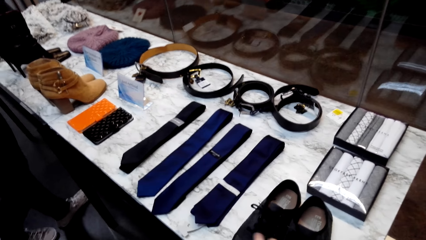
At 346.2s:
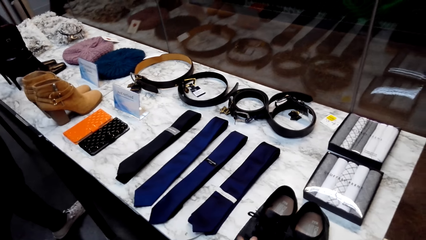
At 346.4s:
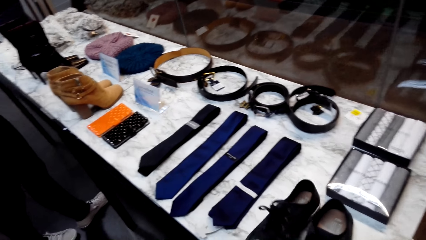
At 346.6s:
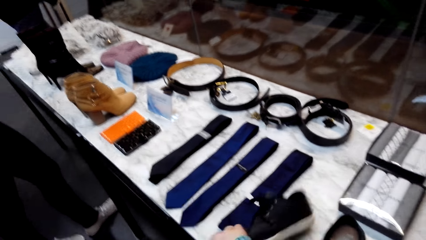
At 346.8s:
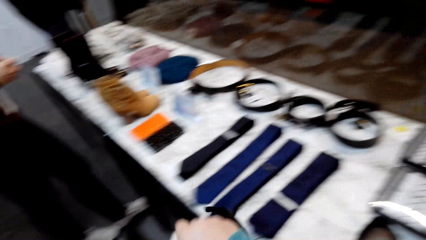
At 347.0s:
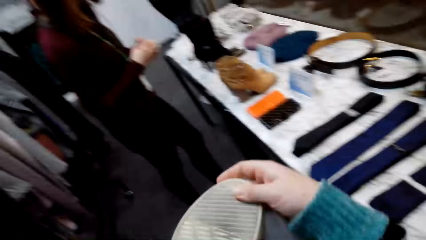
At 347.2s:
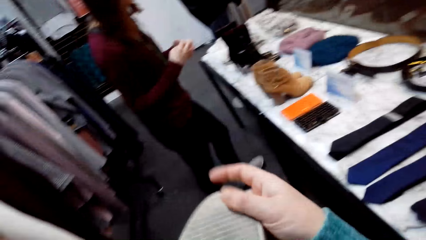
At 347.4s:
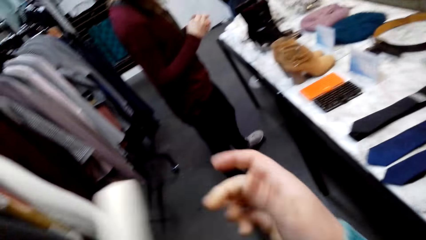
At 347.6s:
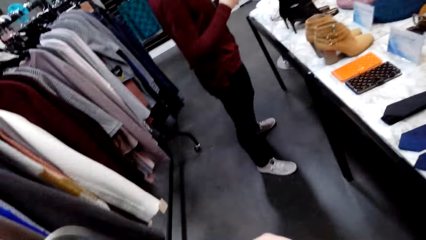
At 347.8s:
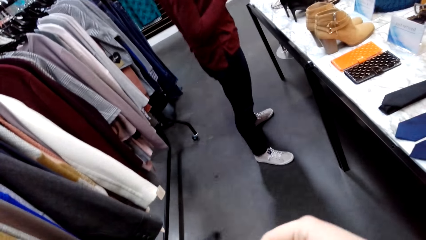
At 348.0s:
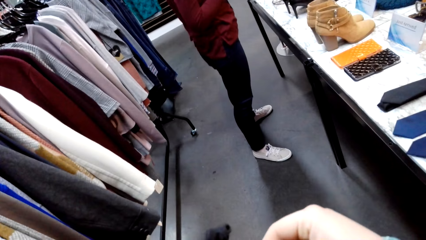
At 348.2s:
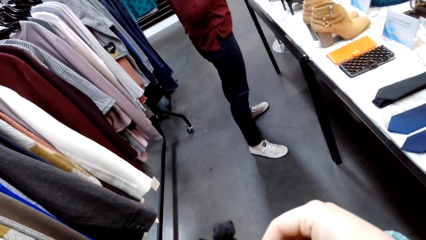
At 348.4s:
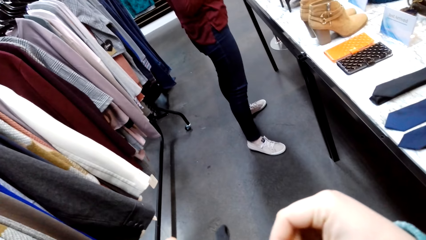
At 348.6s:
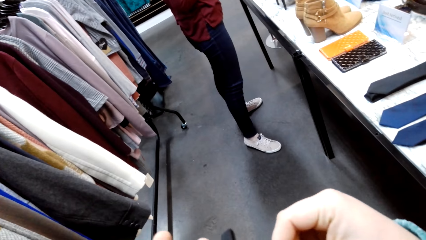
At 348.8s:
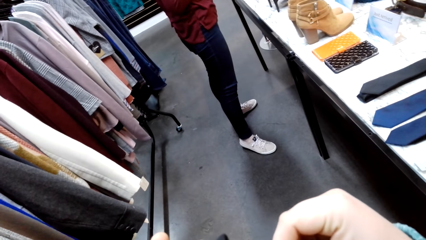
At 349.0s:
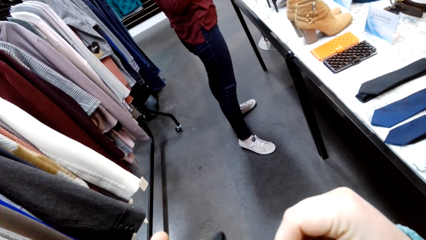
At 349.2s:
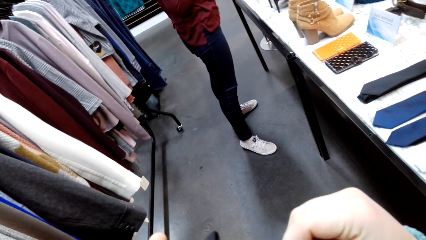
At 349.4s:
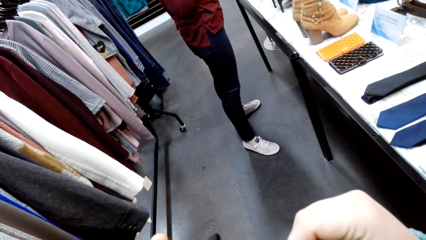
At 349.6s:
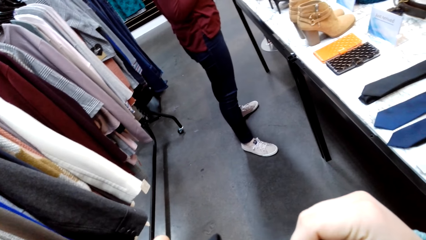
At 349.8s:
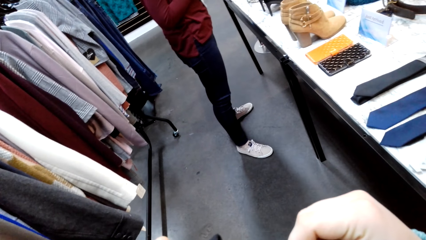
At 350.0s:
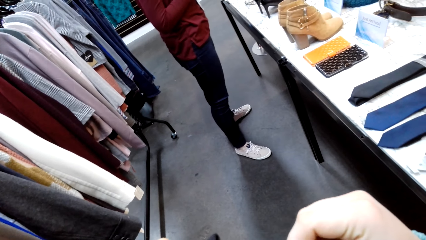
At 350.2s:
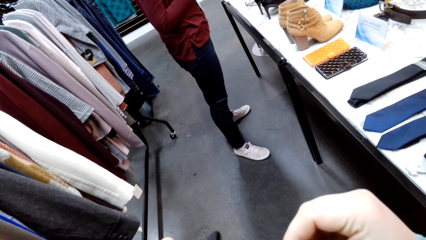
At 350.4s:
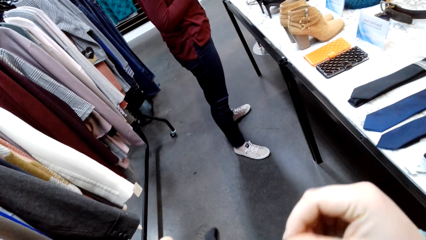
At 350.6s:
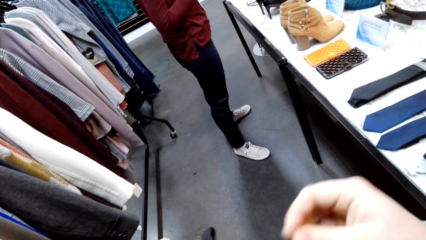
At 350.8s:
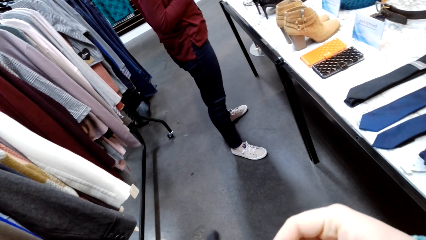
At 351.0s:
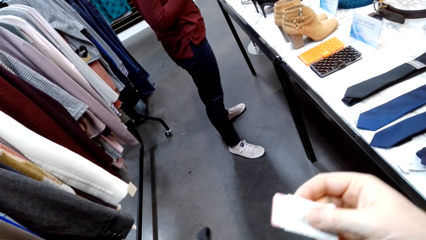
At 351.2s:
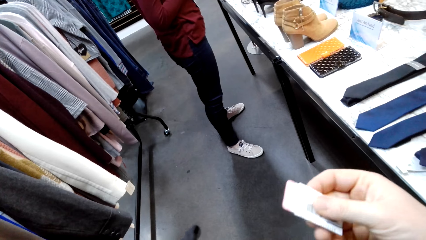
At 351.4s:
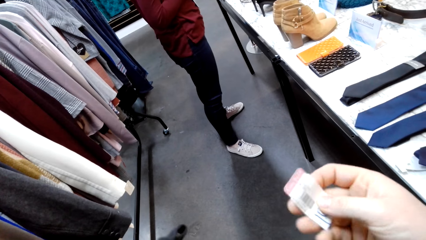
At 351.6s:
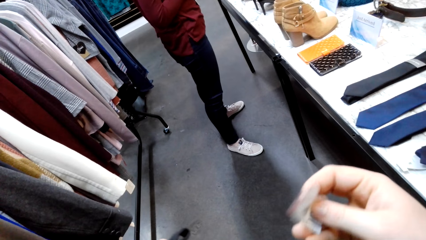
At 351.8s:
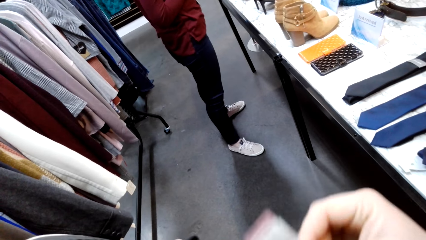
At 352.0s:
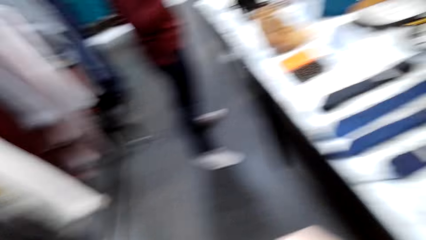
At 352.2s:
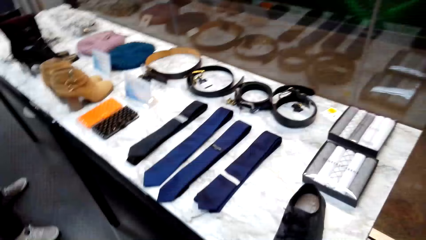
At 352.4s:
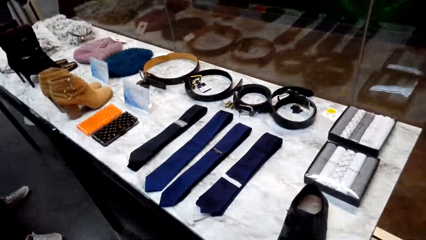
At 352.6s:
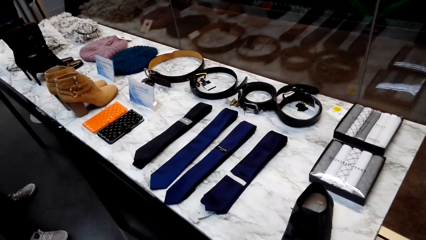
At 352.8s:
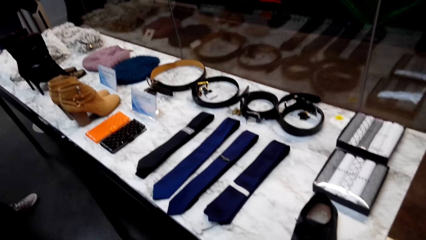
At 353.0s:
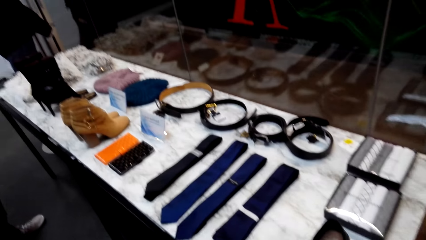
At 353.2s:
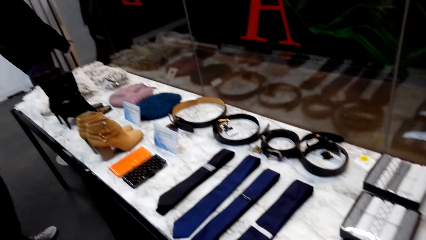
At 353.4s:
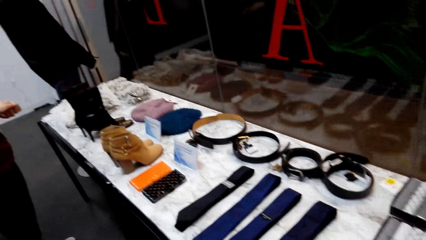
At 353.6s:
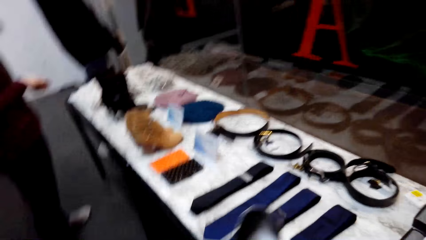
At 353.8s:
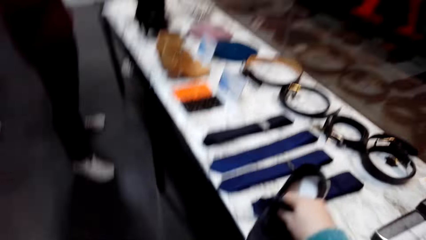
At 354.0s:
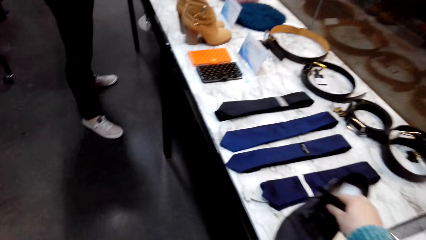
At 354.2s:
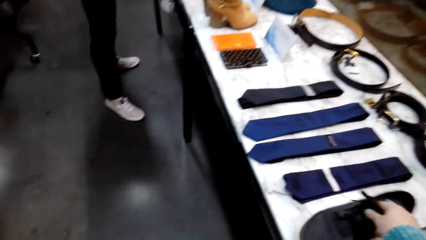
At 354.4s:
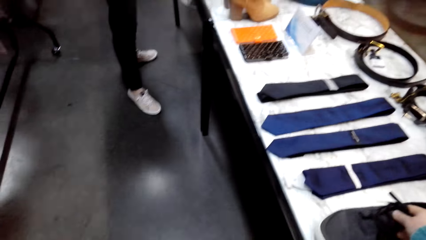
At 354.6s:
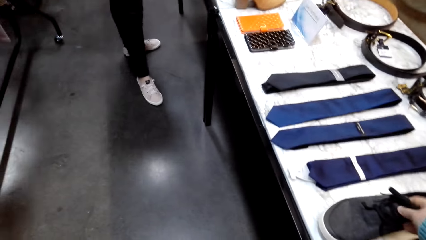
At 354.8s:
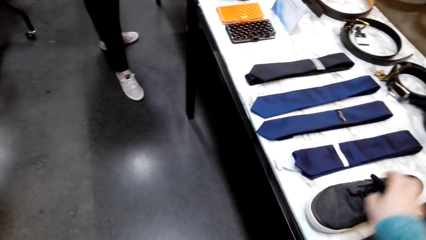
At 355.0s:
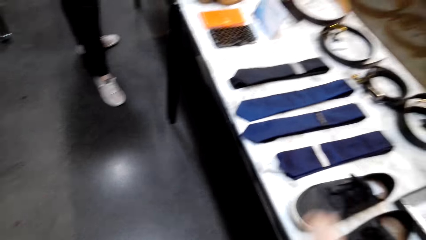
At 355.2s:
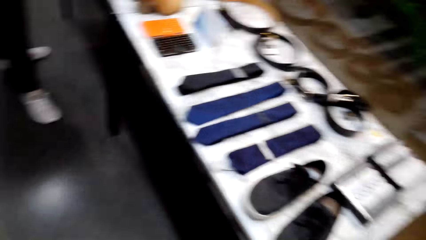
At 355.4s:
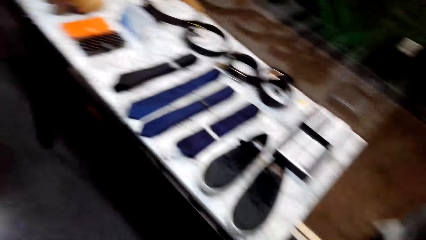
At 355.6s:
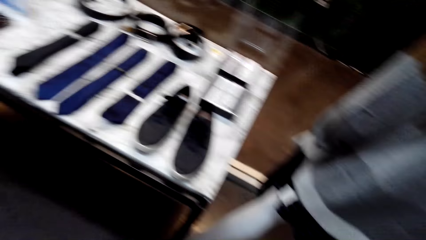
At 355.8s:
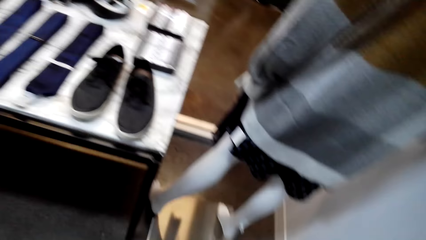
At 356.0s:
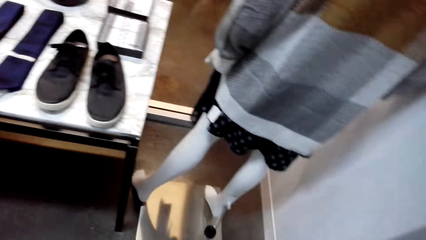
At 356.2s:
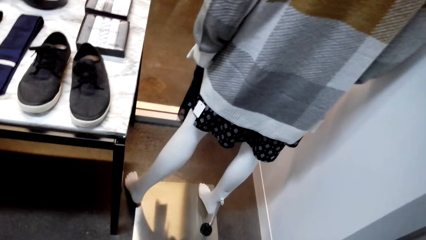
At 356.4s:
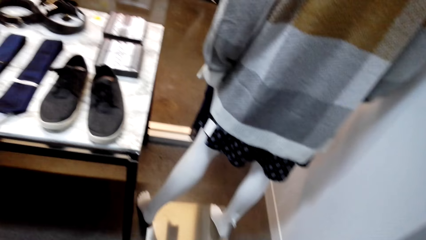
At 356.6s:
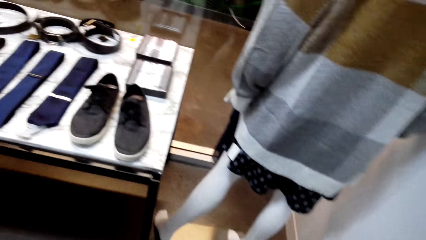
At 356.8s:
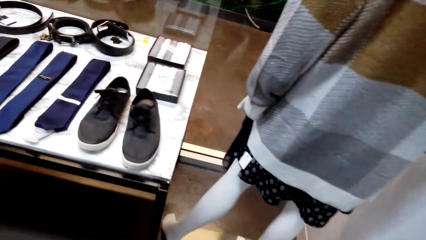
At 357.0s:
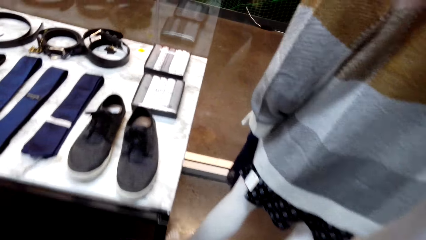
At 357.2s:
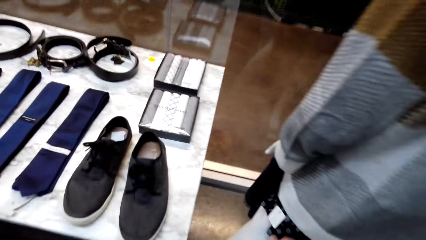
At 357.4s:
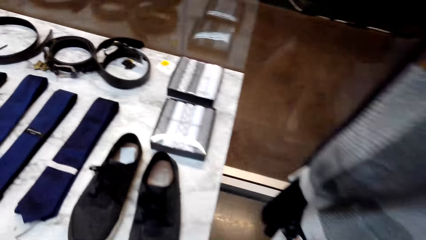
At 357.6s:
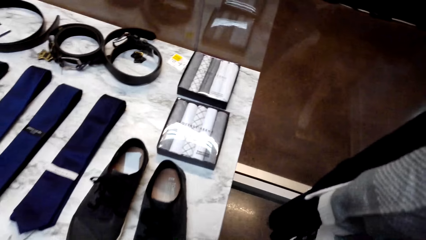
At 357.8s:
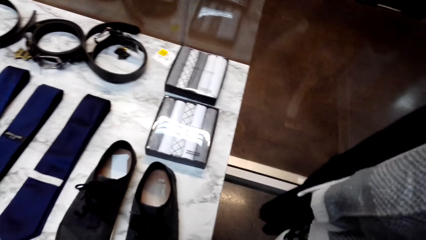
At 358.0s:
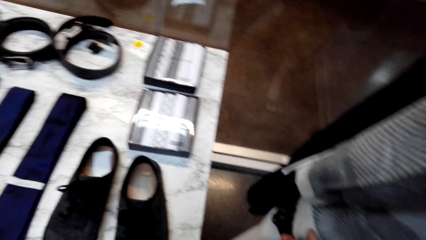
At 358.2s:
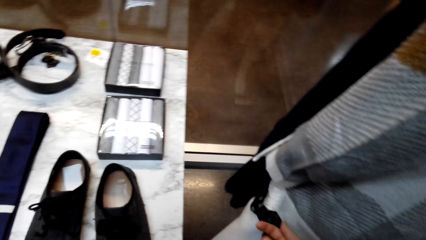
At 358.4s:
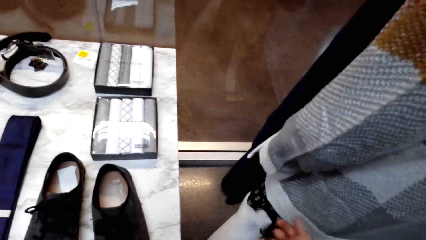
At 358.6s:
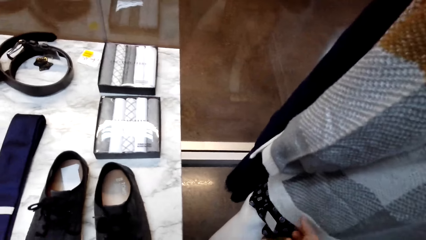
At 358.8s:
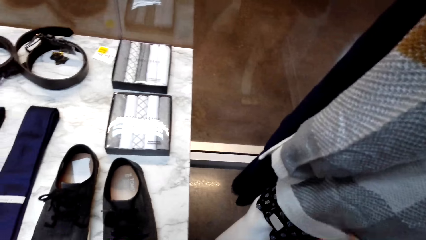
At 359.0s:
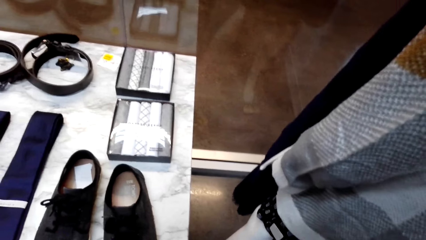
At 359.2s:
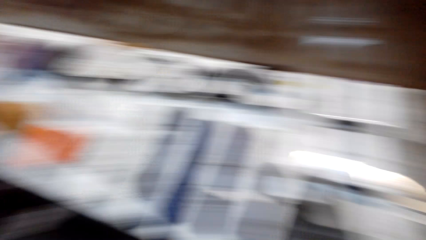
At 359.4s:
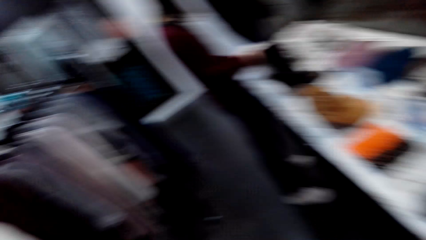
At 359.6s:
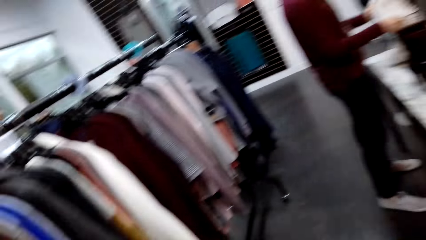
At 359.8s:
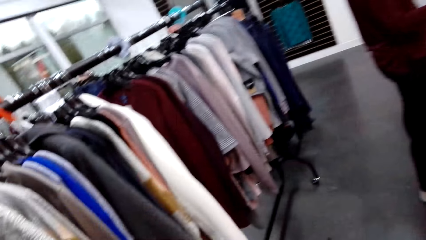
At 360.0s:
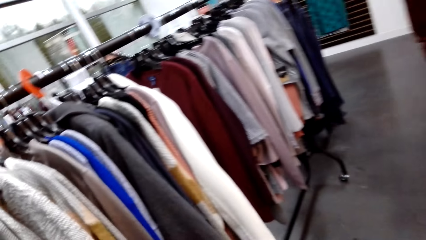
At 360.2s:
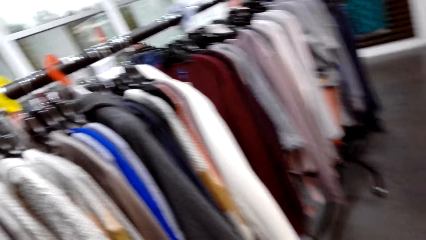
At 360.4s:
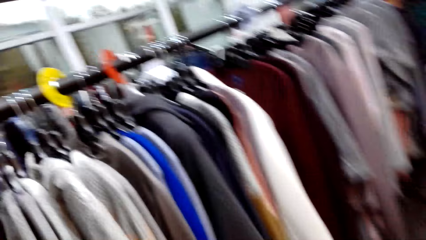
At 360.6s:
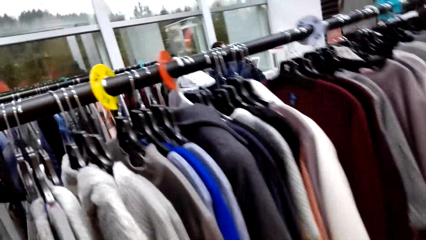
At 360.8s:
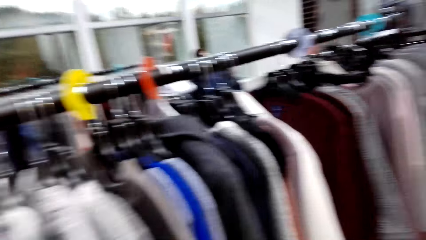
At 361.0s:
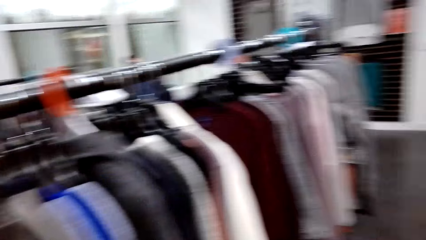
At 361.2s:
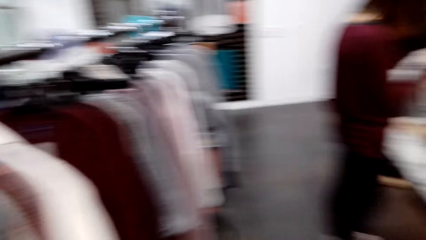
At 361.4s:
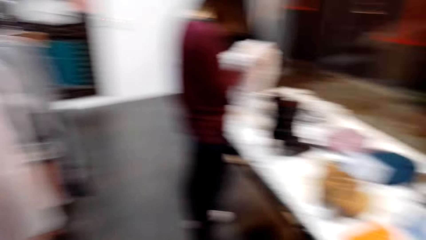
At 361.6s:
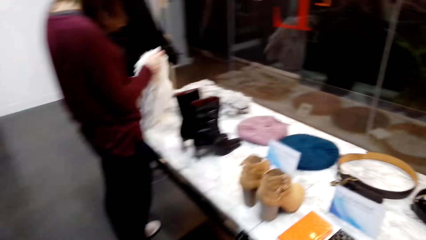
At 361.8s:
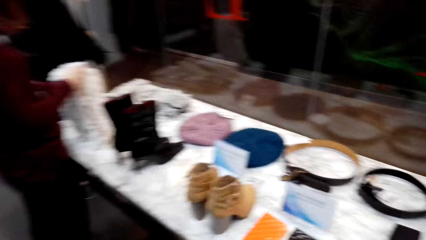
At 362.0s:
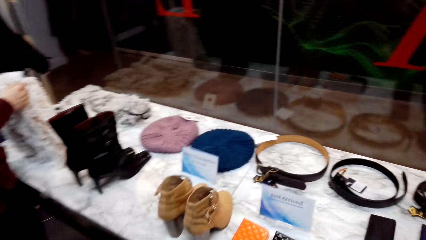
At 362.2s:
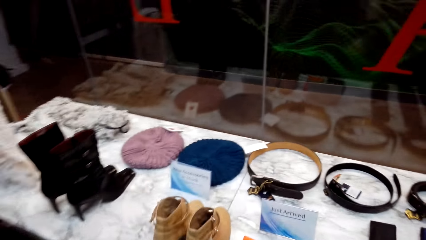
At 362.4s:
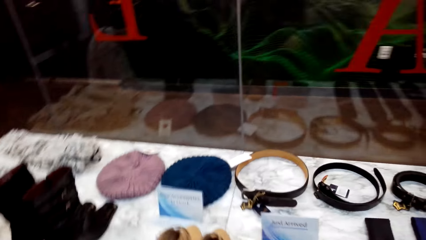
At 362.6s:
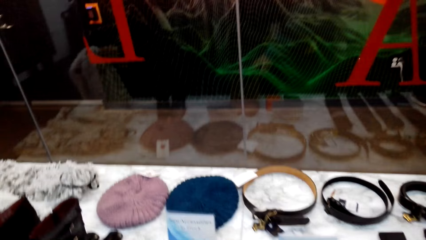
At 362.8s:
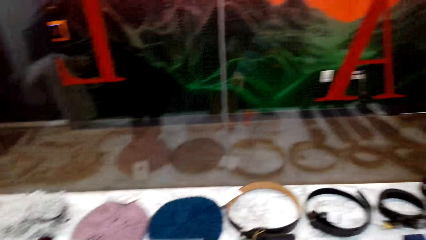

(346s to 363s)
The camera wearer takes the shoe from the display. They examine the shoe. They hold the price tag. They check the price tag. They put the shoe on the display. They look at the mannequin. They touch the clothes on the mannequin. They walk around the store.
